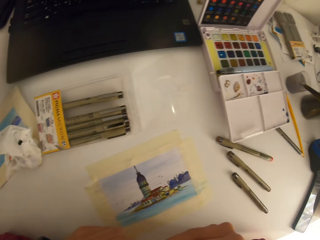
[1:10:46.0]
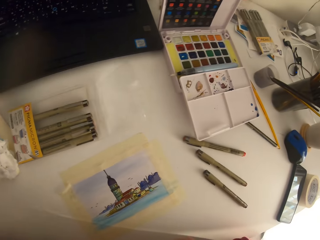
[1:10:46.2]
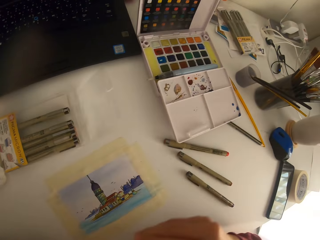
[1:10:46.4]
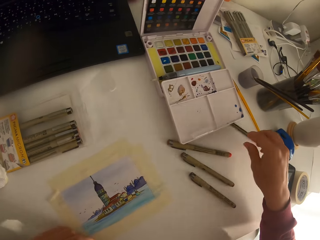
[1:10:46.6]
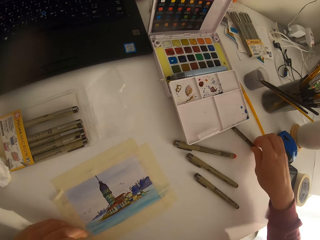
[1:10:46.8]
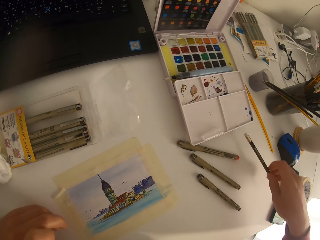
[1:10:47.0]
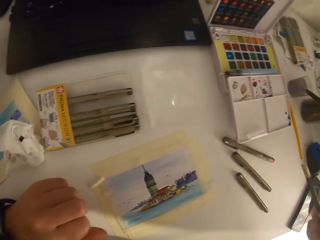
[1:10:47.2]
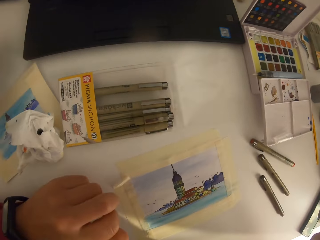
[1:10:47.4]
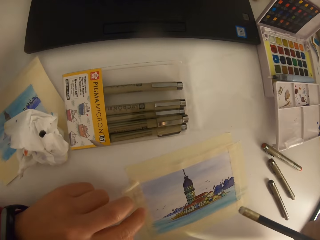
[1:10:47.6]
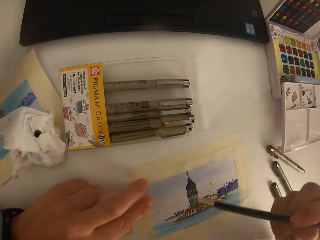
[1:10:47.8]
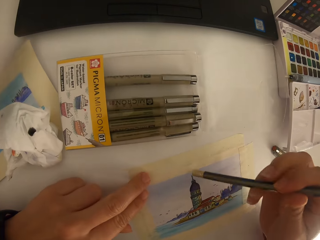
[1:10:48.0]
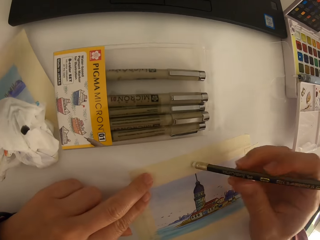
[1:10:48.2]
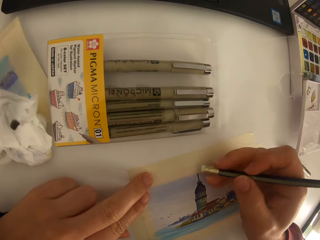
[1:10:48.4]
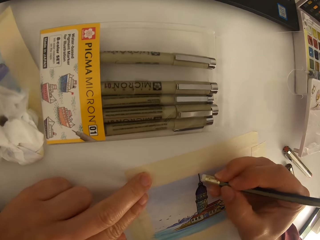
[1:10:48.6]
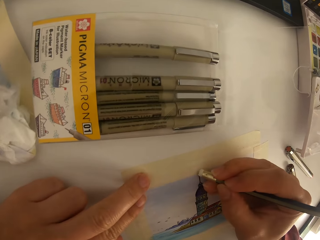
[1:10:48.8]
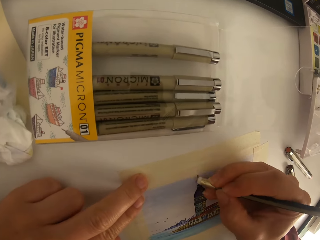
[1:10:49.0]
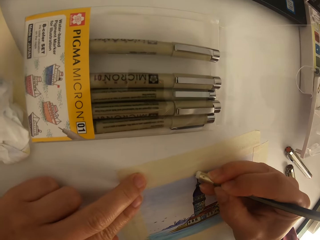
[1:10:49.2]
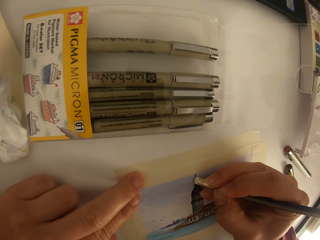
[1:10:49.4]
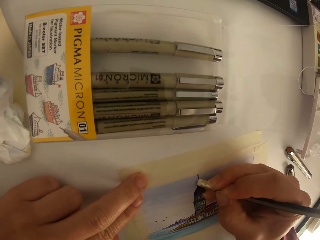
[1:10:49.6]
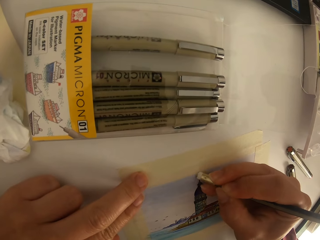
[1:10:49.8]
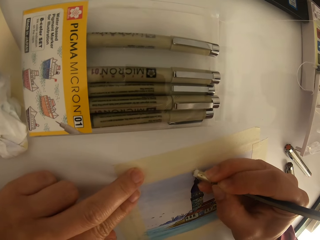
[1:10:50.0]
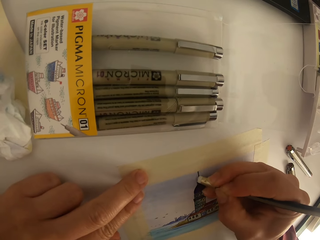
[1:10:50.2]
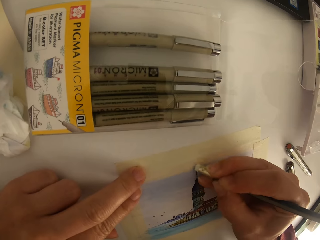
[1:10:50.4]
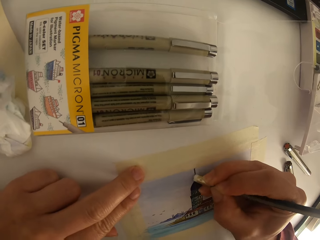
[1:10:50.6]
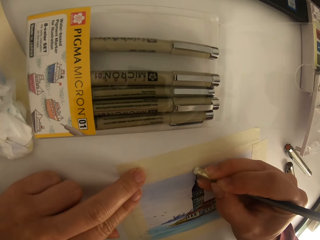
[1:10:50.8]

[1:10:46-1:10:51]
The camera wearer picks a drawing pencil. They rub a picture.
